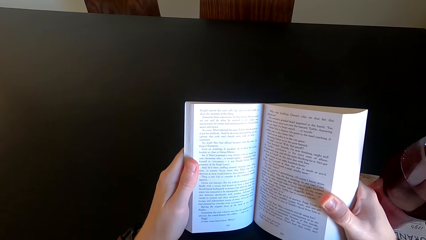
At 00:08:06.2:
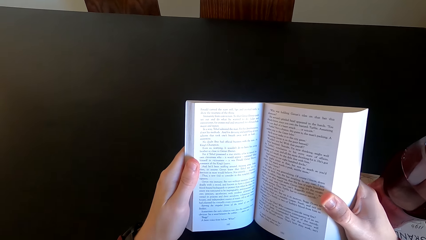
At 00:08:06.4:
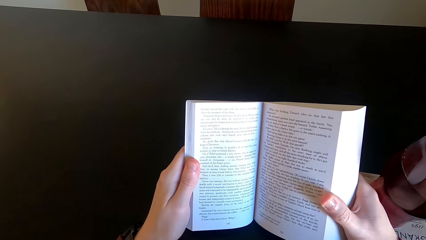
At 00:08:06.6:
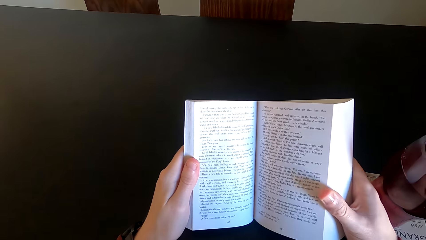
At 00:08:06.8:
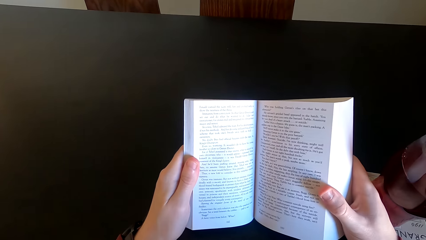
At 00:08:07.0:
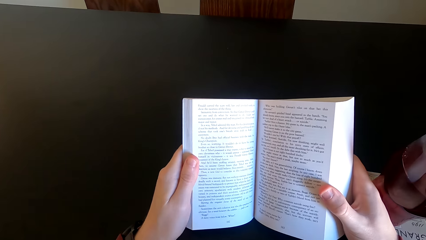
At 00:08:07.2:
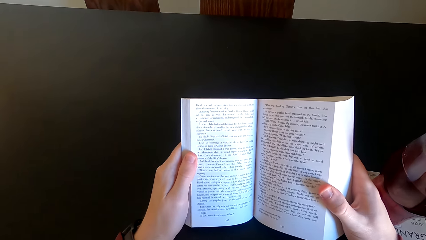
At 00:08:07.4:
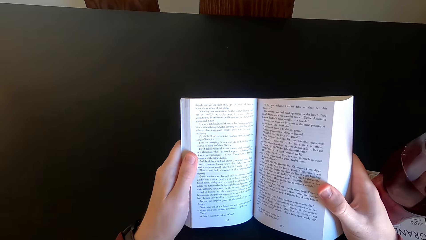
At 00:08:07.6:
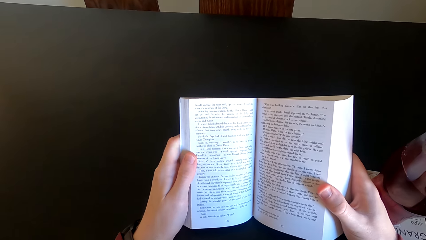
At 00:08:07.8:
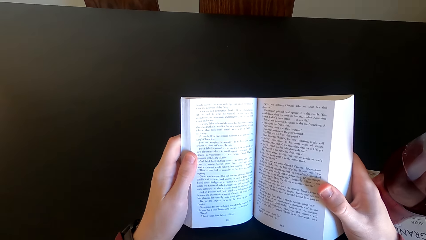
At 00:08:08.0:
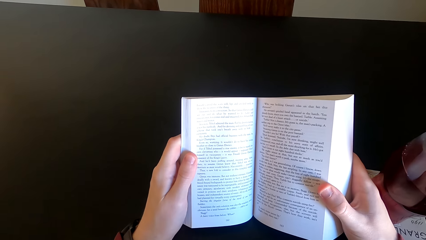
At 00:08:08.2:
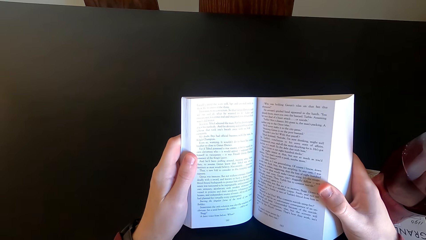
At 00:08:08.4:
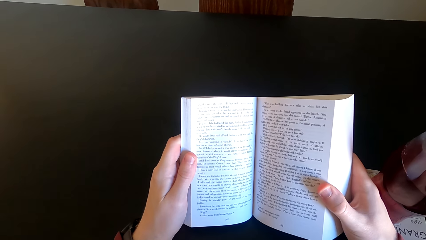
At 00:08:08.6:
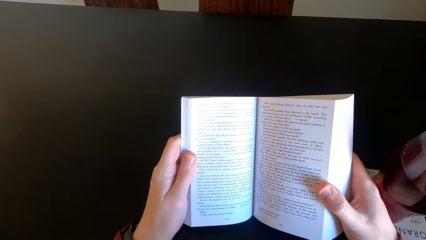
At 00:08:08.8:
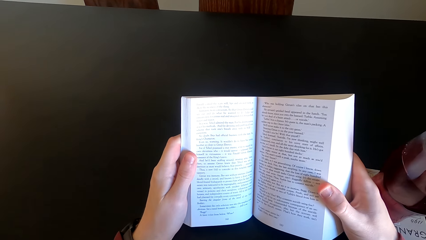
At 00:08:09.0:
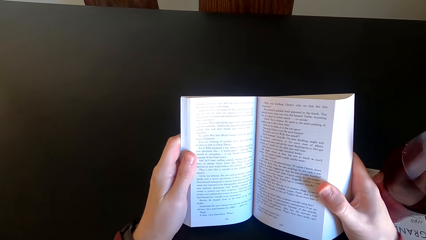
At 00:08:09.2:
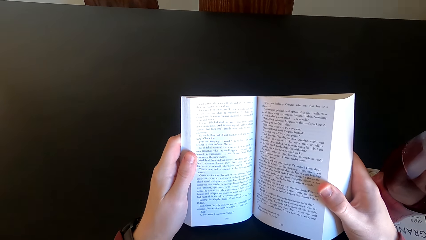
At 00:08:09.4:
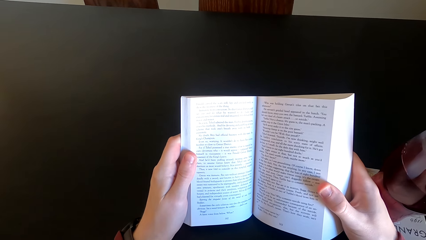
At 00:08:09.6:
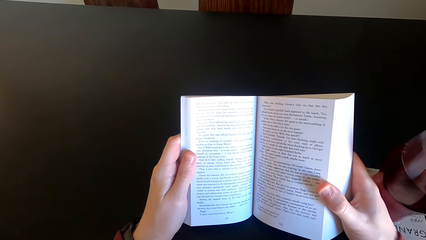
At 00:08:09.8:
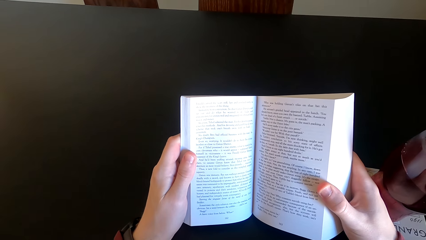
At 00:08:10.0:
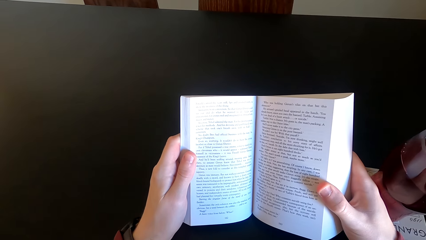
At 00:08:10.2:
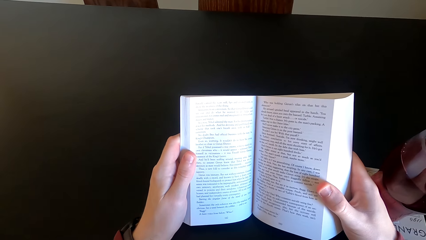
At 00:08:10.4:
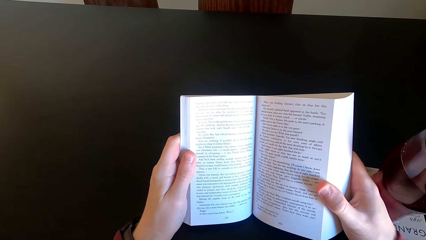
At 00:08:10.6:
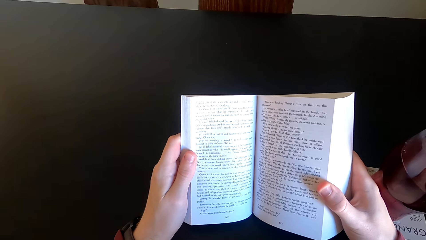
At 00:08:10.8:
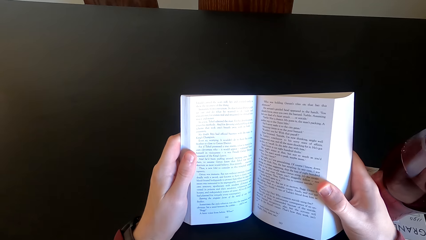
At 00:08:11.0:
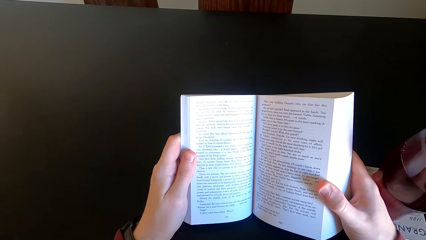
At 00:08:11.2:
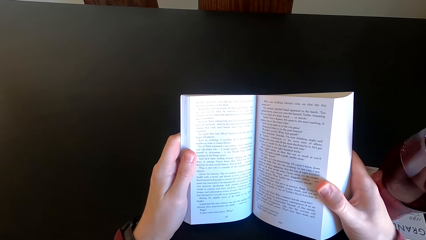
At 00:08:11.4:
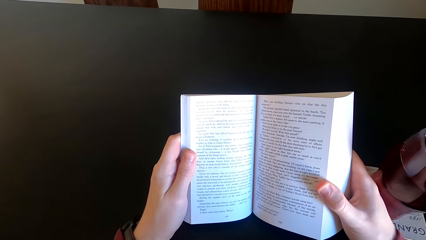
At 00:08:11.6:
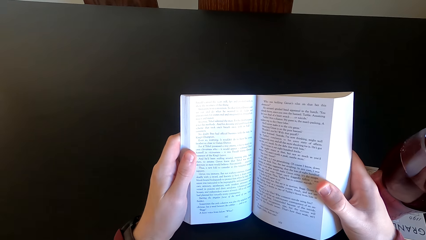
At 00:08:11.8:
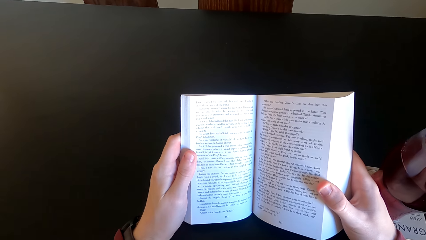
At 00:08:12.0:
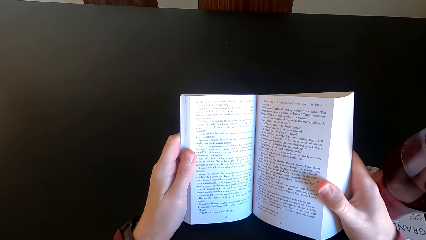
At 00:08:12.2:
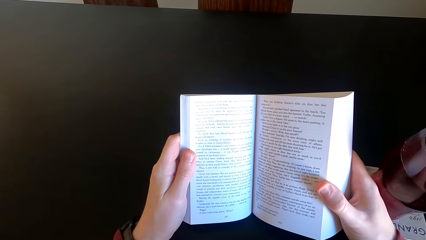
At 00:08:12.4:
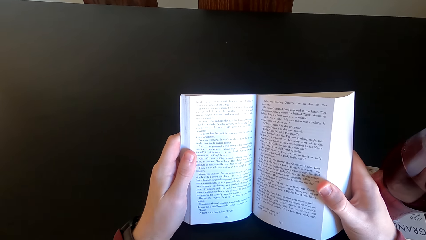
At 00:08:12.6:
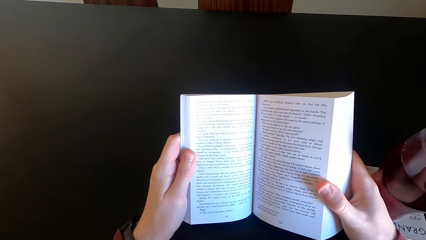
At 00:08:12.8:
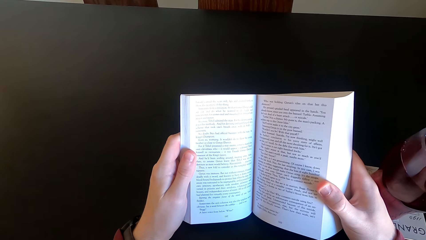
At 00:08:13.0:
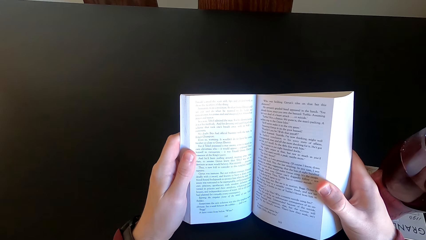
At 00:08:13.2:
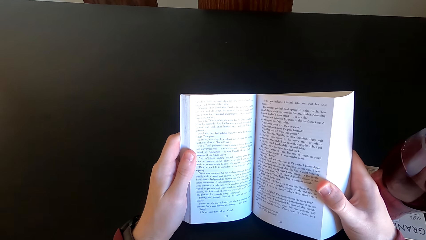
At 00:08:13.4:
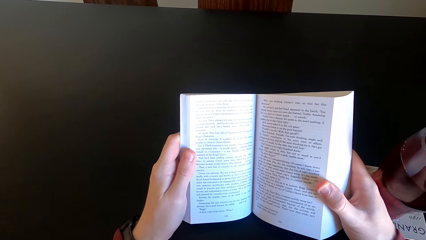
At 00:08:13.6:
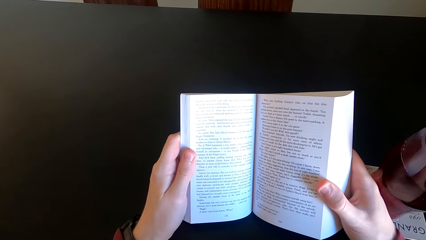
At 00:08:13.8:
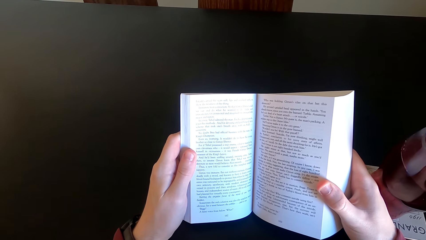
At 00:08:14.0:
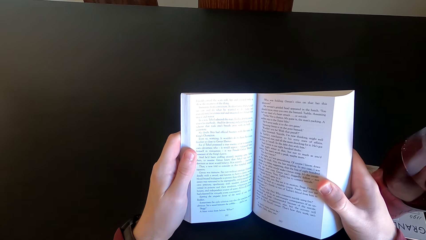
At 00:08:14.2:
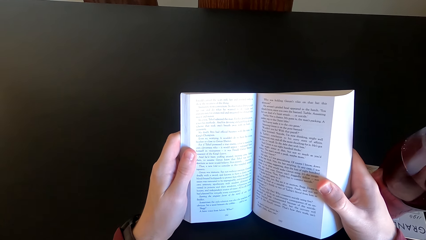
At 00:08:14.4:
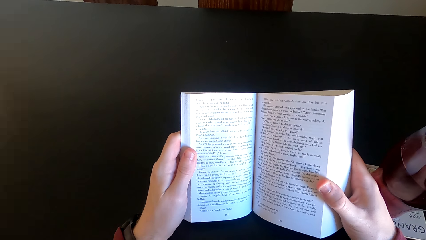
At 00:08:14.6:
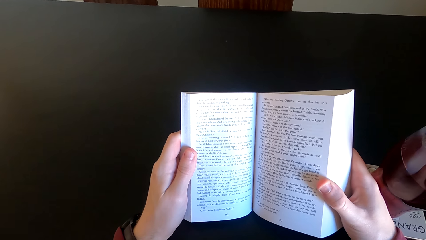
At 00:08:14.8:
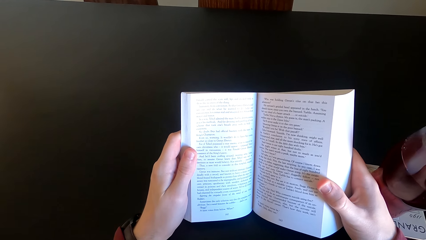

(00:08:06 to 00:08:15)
The camera wearer moves his hand. He reads the book.

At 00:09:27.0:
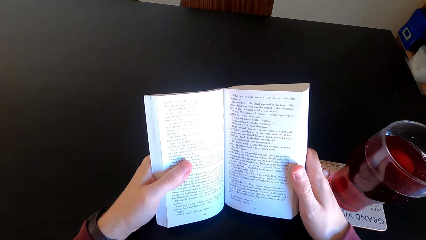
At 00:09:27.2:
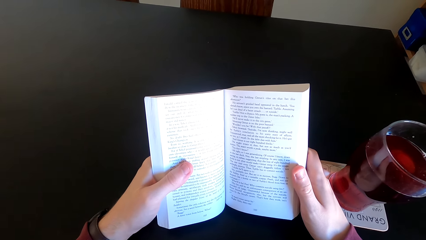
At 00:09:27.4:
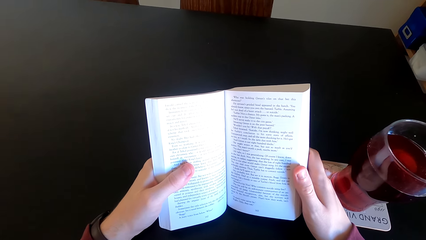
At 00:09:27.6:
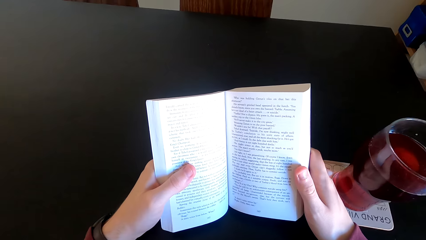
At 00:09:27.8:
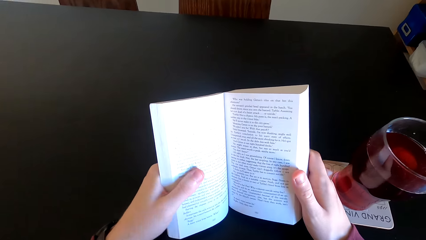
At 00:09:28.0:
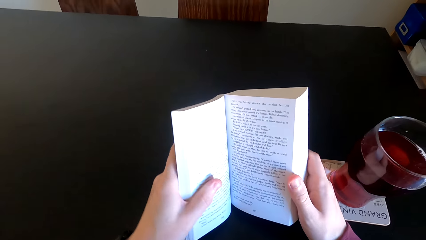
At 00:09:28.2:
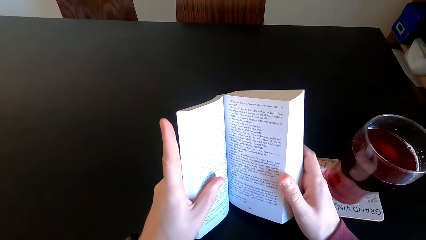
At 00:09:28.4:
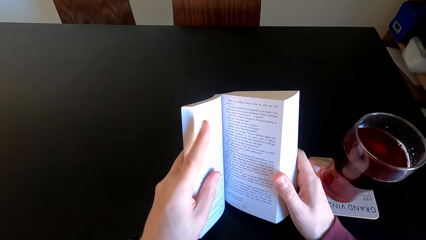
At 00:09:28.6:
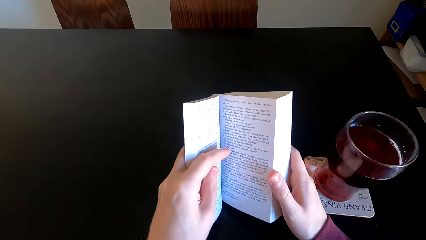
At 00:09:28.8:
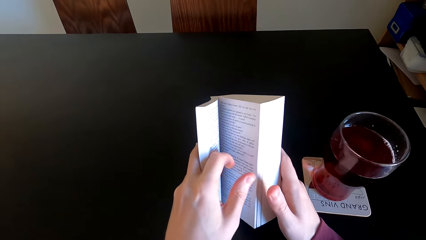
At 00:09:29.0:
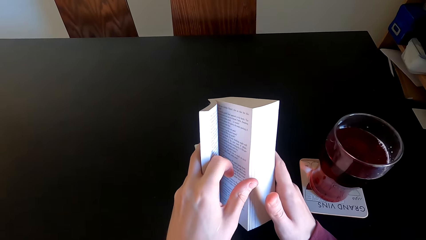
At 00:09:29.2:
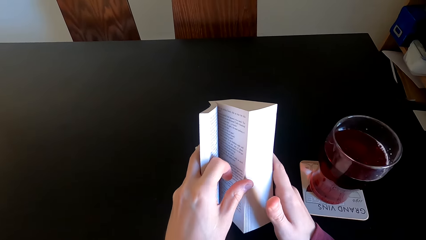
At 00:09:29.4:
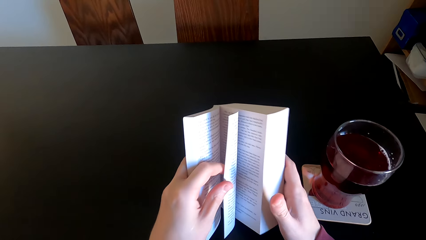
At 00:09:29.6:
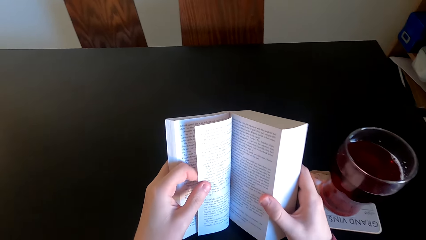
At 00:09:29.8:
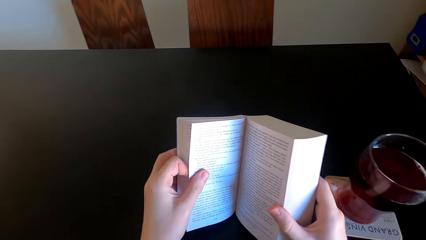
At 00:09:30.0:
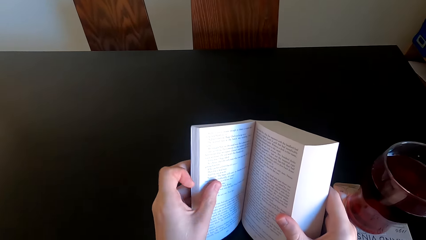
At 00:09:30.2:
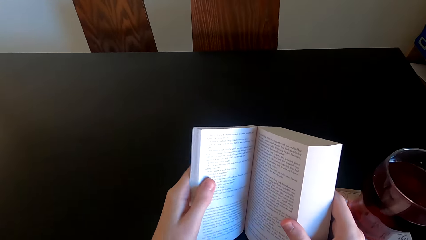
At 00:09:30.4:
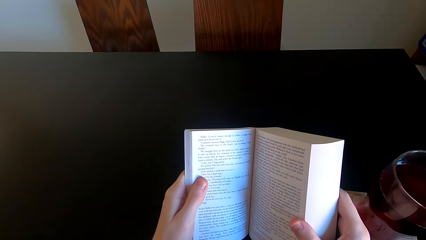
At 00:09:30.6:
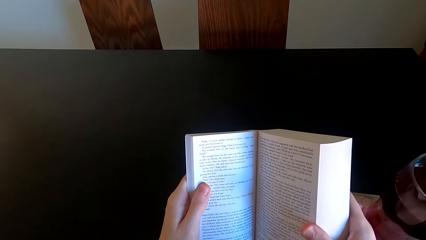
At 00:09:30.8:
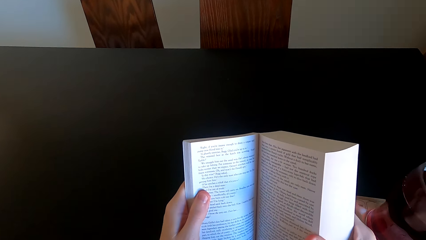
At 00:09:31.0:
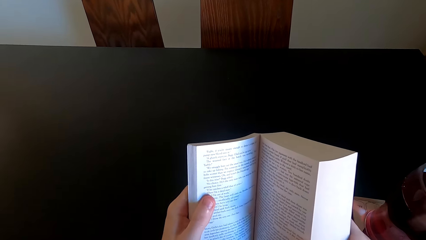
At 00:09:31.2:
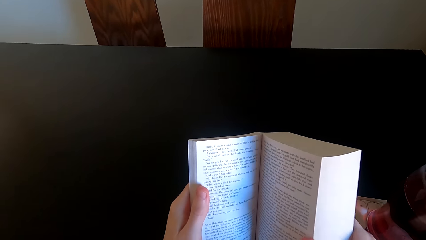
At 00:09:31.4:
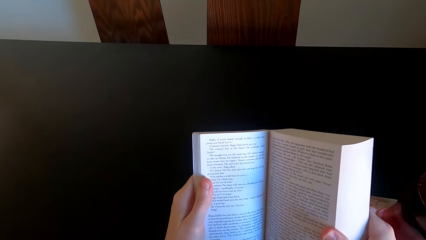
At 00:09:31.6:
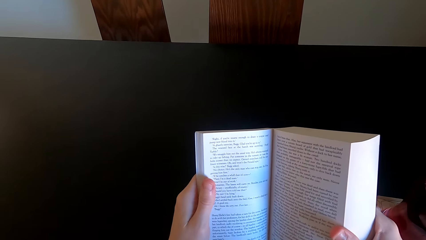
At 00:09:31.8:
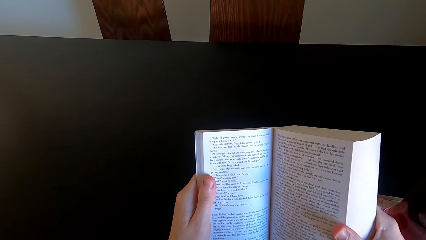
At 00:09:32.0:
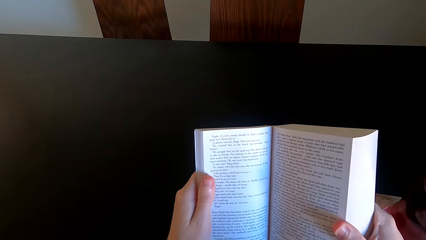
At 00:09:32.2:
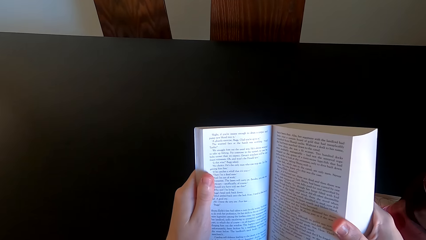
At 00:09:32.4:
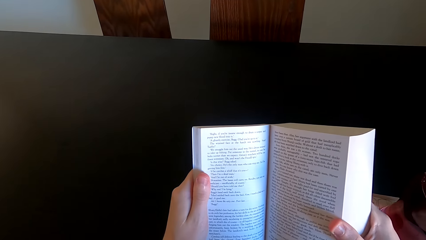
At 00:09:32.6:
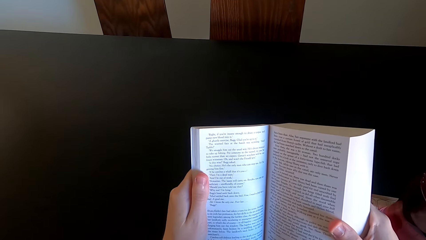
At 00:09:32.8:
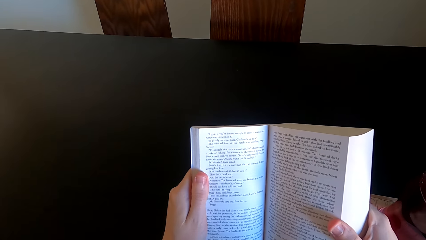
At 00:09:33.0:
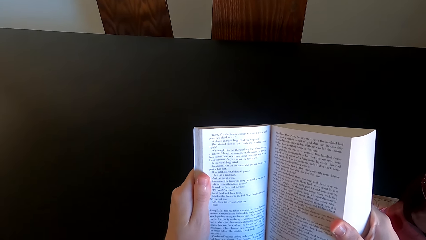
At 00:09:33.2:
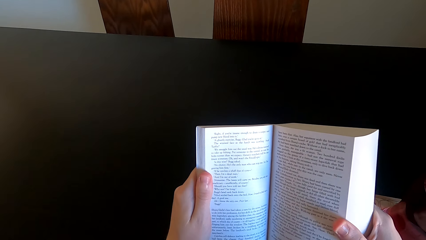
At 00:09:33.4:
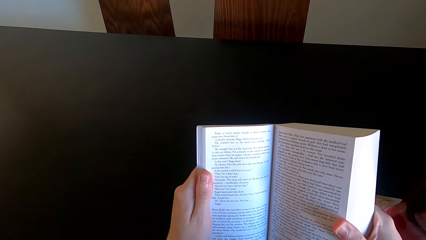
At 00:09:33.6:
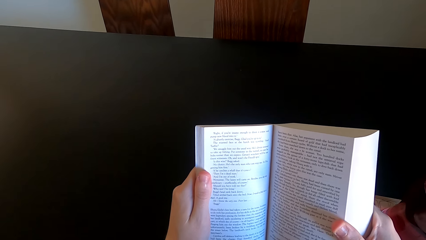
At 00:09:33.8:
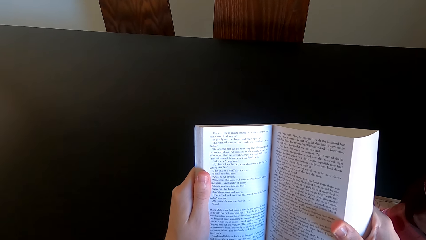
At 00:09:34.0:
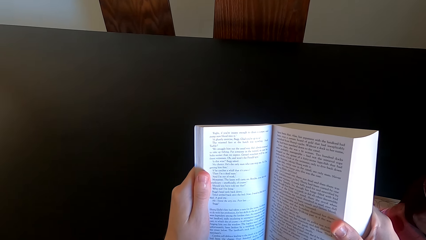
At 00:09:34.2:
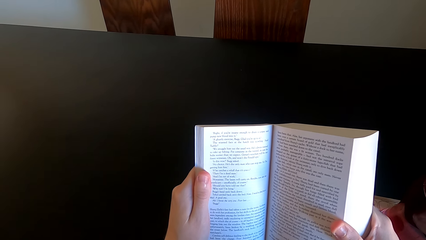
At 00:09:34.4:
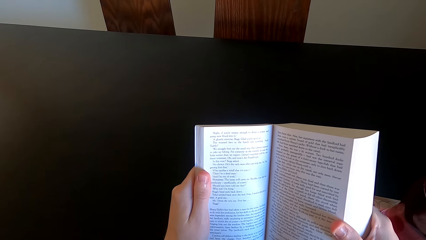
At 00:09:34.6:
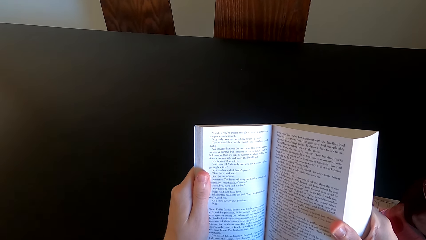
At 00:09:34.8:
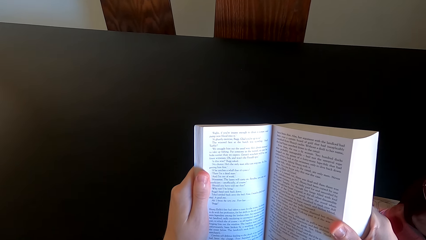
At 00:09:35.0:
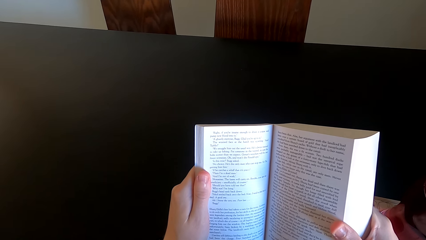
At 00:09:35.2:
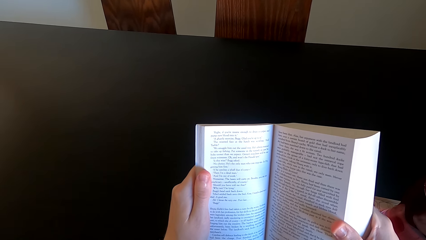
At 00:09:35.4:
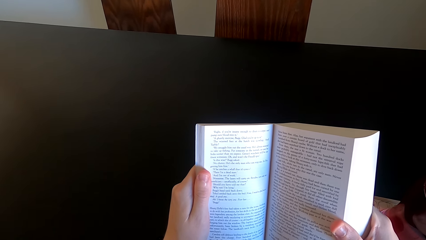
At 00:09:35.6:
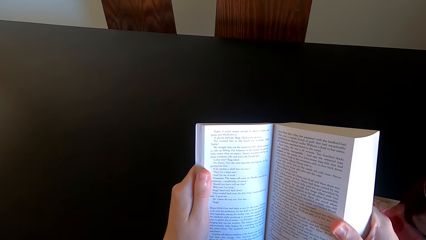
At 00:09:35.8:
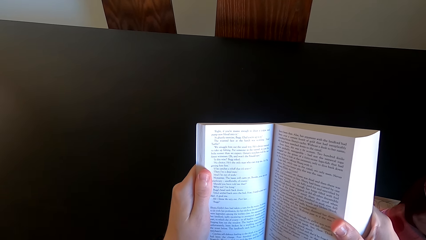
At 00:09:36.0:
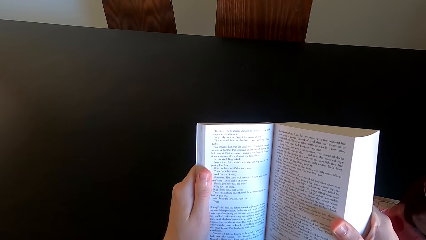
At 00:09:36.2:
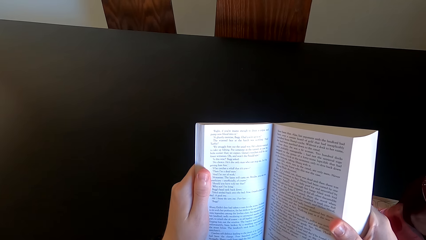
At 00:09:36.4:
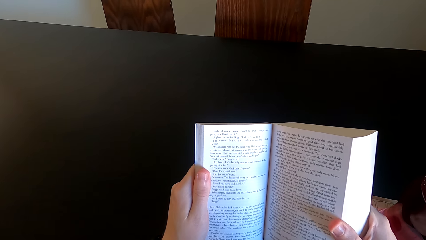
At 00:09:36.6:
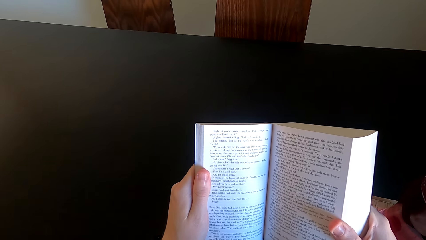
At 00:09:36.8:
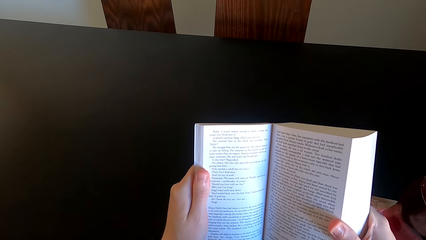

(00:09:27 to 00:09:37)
The camera wearer moves the book. They open another page of the novel book. They continue to read the novel book.
